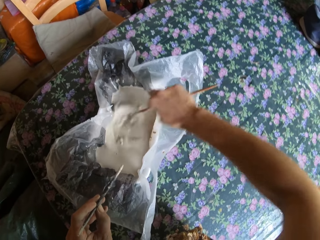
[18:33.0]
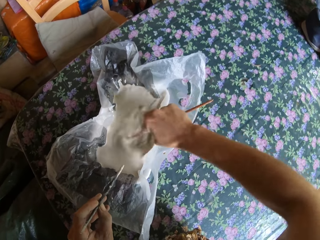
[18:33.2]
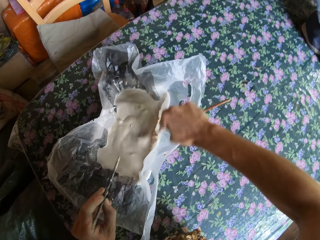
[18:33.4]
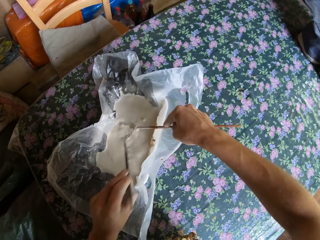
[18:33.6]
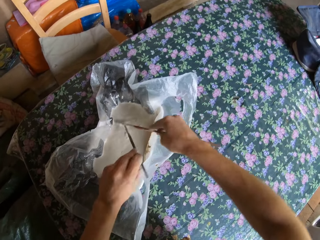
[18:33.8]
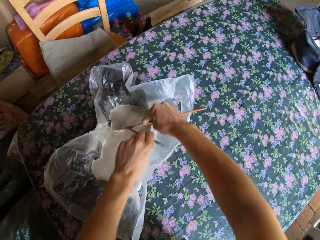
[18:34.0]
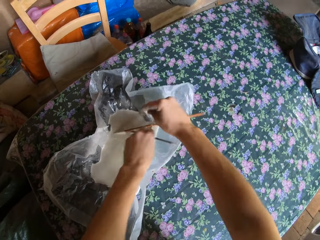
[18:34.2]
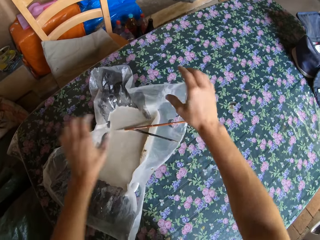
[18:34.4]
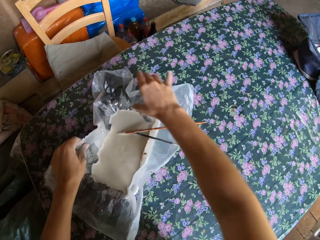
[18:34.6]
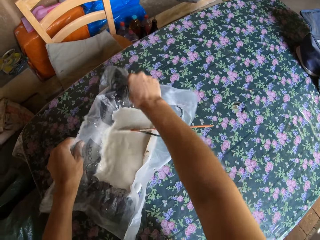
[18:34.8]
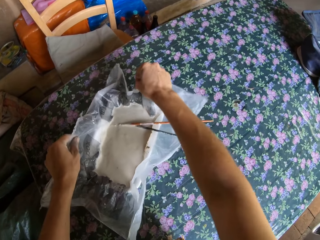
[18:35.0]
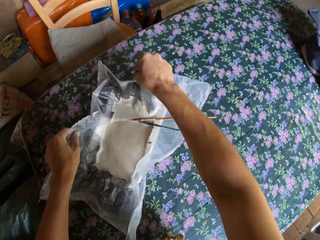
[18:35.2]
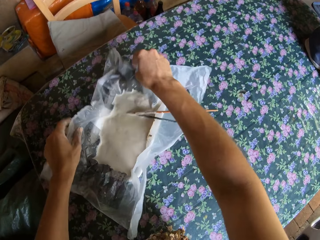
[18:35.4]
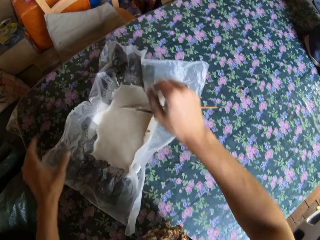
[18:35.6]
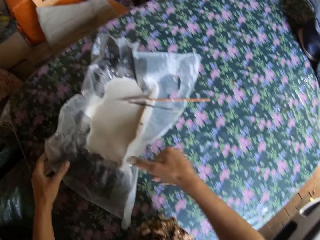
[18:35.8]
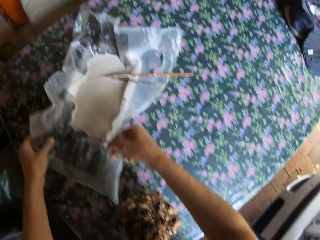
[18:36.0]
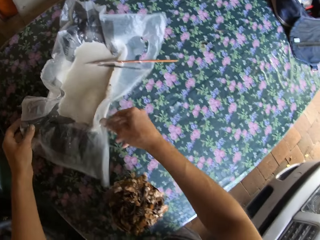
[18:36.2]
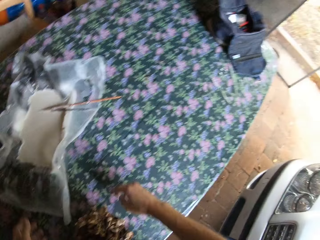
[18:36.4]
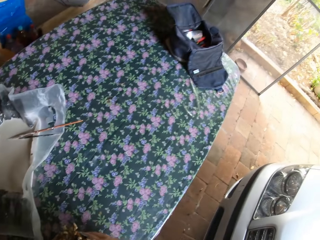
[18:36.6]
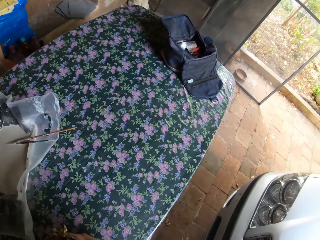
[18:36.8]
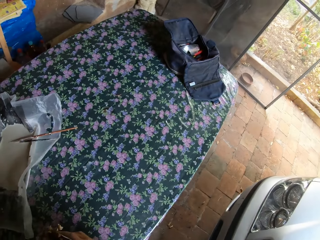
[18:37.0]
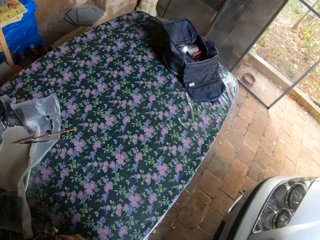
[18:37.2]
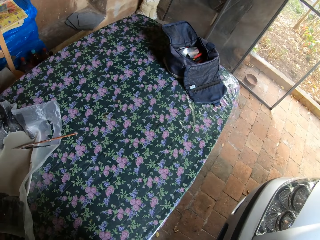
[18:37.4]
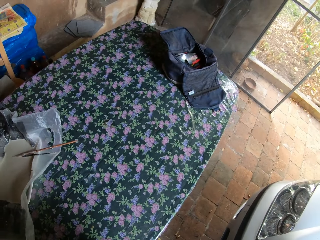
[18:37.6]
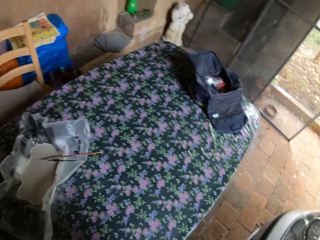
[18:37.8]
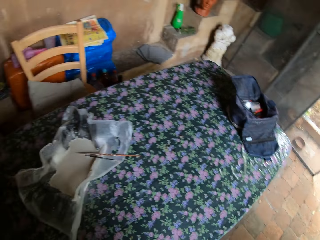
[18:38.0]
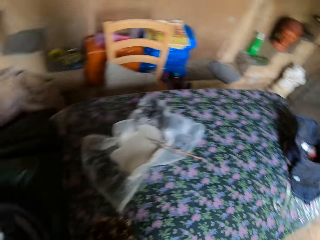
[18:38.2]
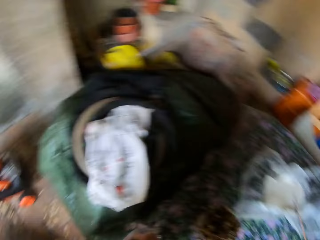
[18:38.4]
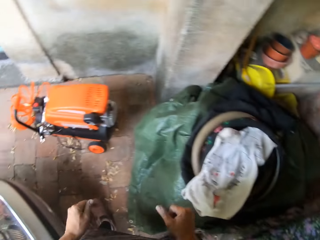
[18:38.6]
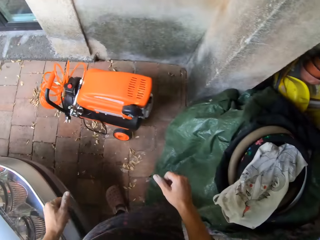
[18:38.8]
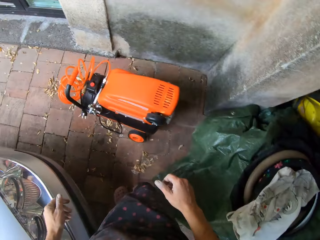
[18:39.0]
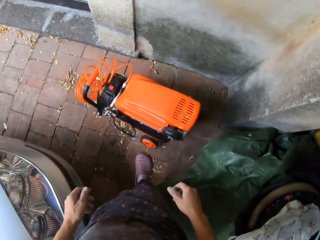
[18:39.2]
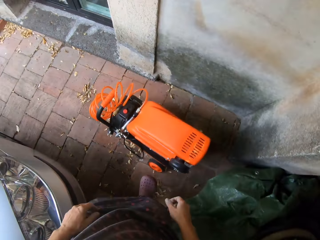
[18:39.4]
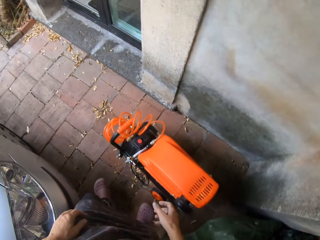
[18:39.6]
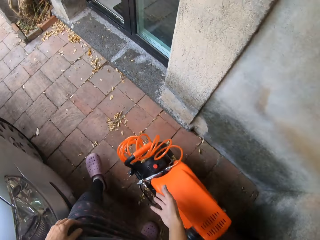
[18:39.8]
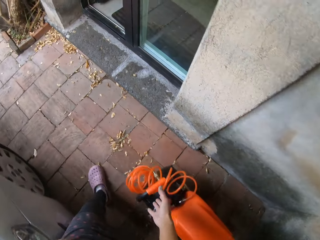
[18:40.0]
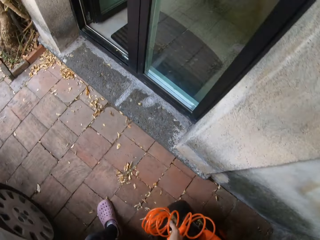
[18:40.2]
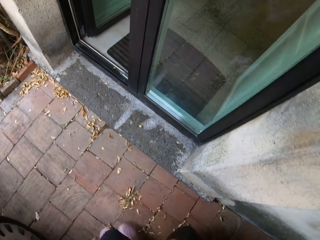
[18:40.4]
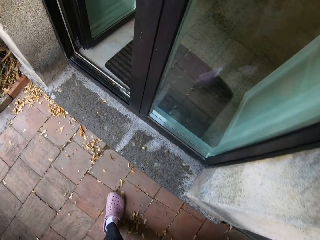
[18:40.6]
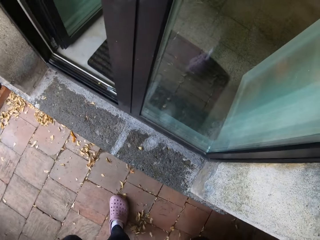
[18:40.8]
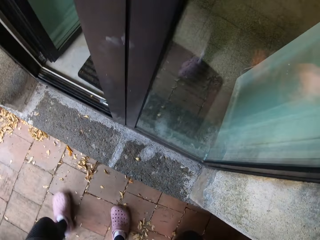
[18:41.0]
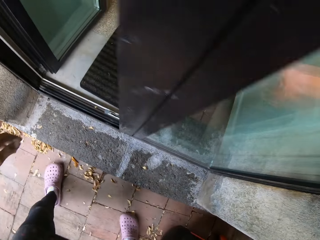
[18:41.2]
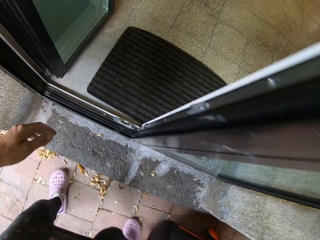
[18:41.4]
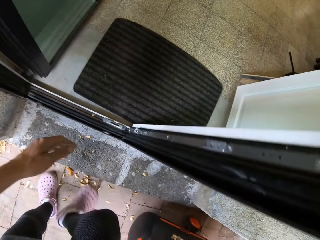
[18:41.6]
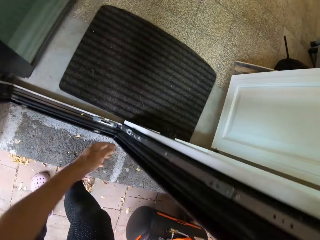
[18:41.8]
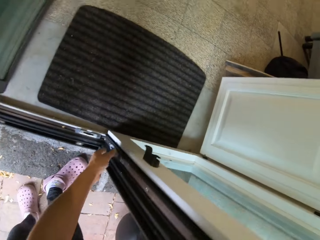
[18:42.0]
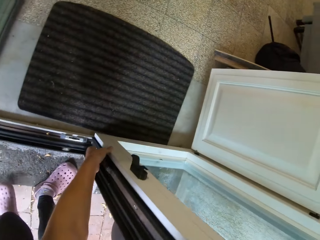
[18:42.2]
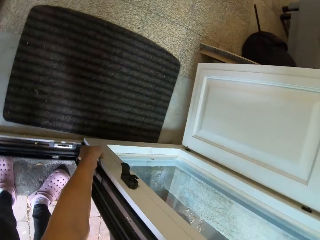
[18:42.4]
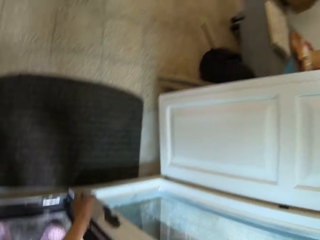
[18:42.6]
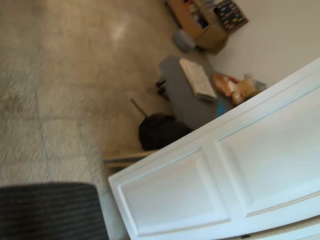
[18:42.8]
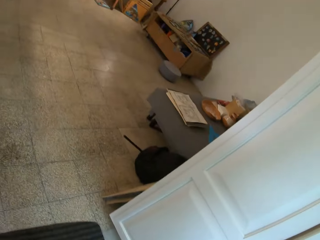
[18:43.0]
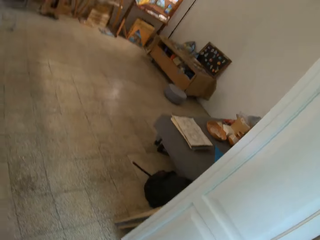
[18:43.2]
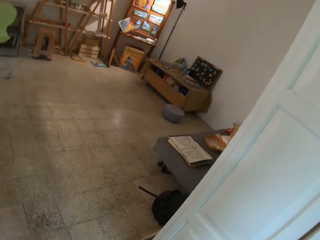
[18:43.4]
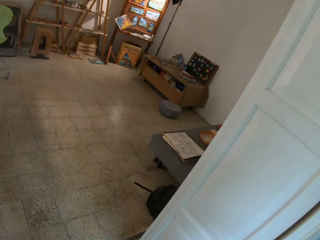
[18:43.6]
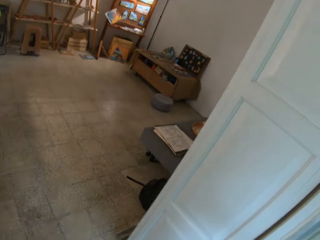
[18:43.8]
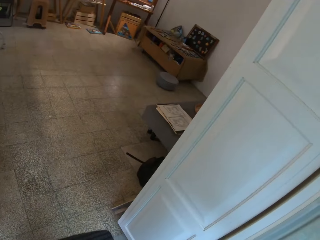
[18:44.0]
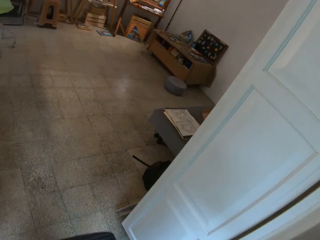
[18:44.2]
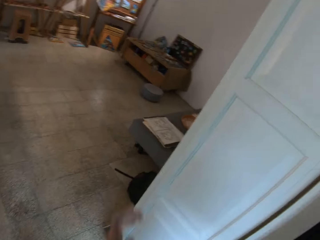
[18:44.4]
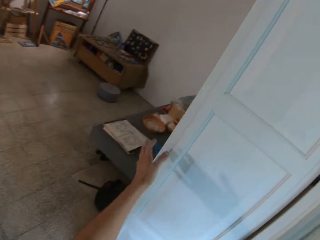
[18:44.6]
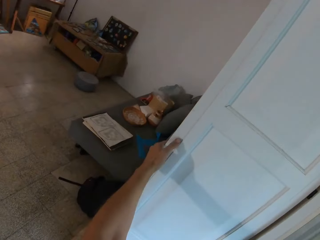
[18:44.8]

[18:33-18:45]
The camera wearer drops the sticks in the container with his left hand. He drops the sticks in the container with his right hand. He adjusts the container with both hands. He adjusts the clear plastic paper with paint. He looks around, turns around and walks on the pavement. He drags the air compressor on the floor with his right hand. He holds the painting machine. He walks on the pavement. He touches a door with his left hand. He opens the door. He looks around.

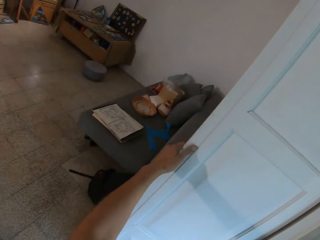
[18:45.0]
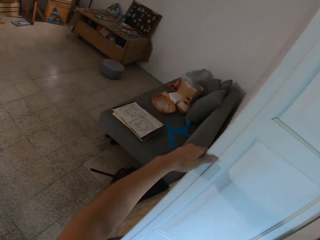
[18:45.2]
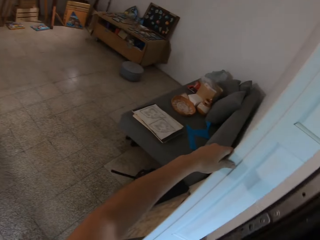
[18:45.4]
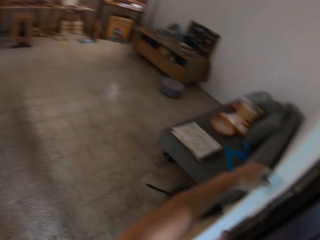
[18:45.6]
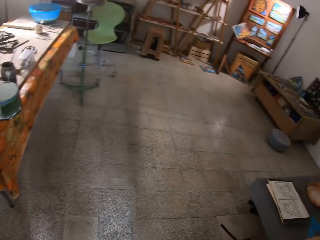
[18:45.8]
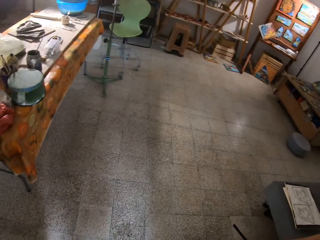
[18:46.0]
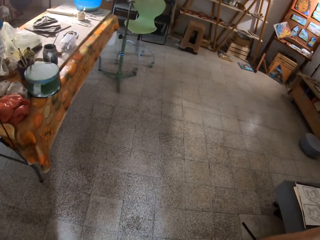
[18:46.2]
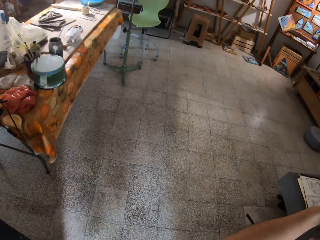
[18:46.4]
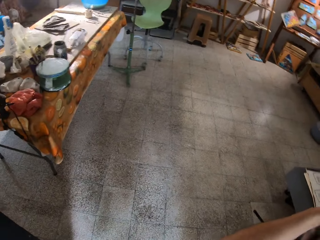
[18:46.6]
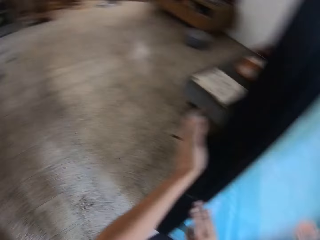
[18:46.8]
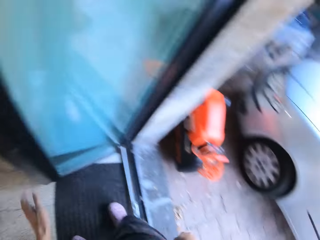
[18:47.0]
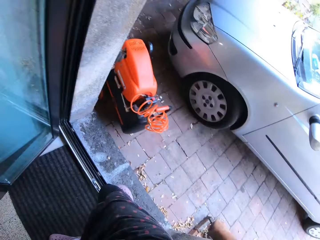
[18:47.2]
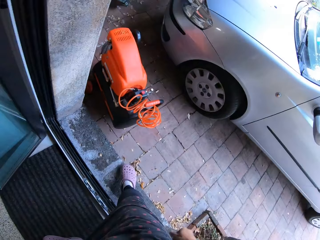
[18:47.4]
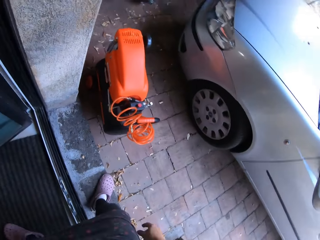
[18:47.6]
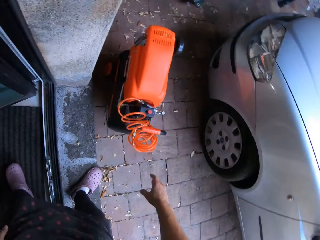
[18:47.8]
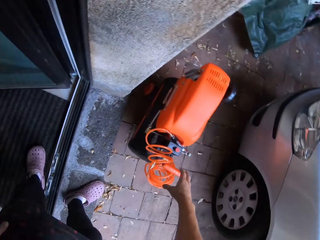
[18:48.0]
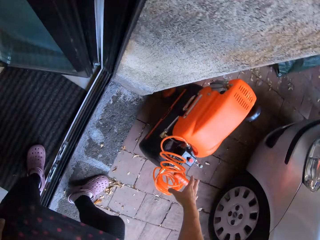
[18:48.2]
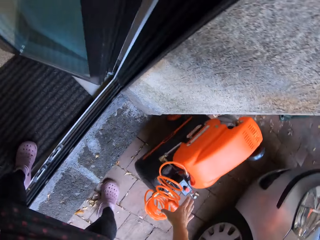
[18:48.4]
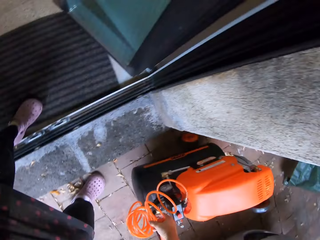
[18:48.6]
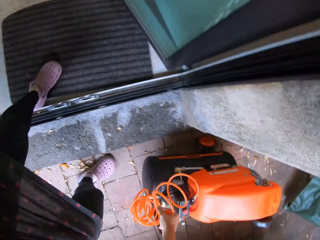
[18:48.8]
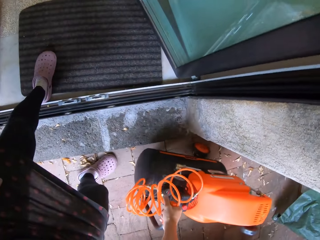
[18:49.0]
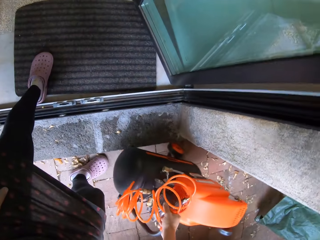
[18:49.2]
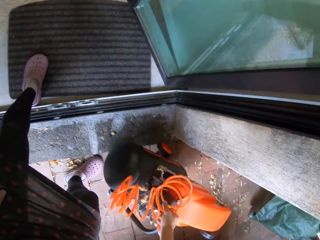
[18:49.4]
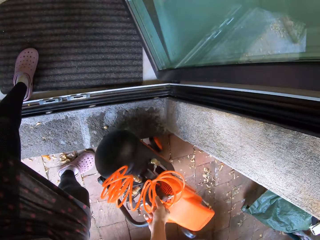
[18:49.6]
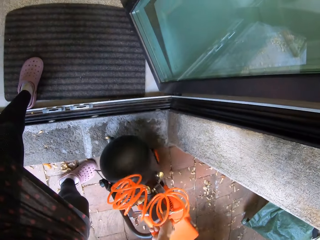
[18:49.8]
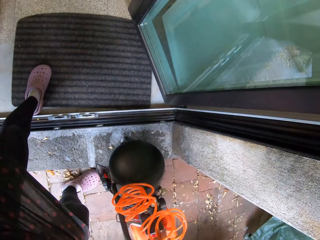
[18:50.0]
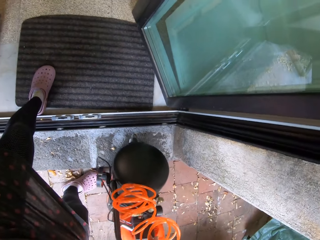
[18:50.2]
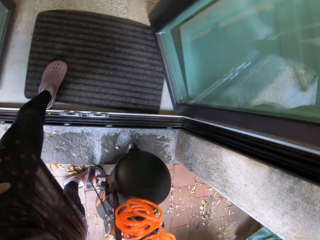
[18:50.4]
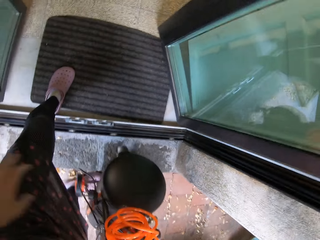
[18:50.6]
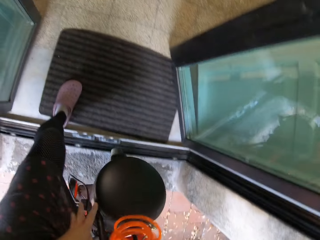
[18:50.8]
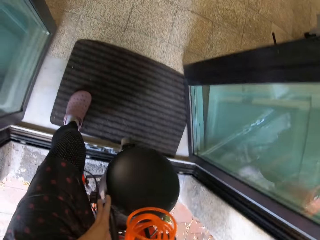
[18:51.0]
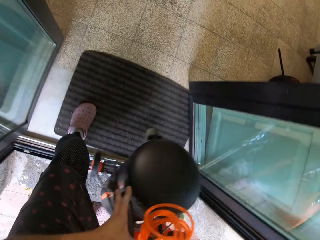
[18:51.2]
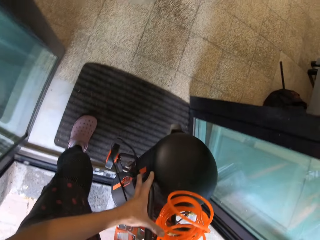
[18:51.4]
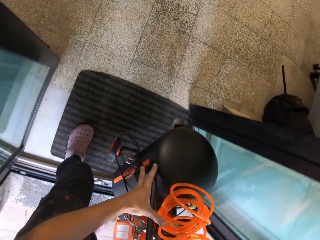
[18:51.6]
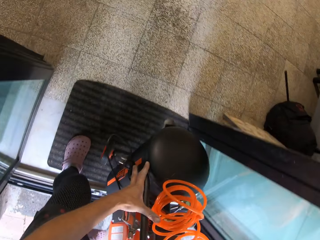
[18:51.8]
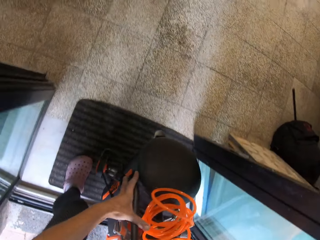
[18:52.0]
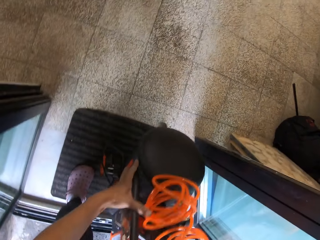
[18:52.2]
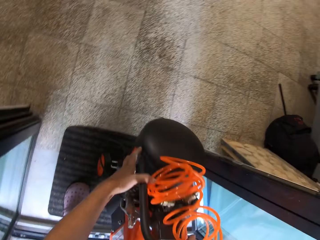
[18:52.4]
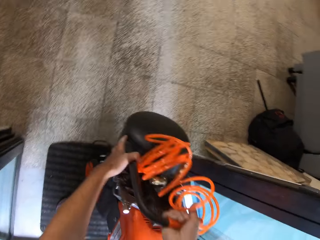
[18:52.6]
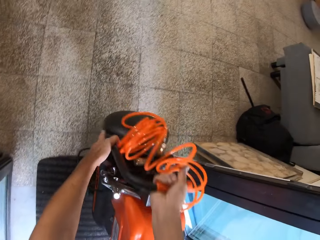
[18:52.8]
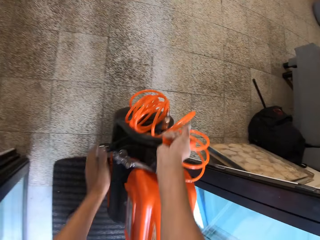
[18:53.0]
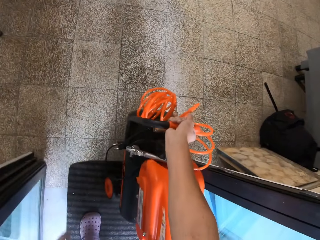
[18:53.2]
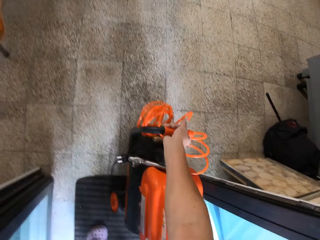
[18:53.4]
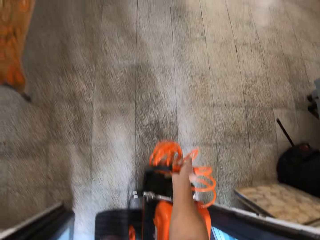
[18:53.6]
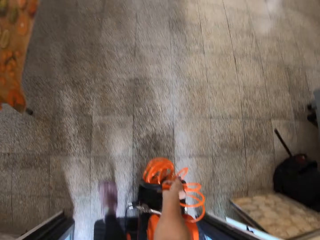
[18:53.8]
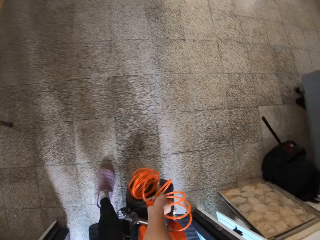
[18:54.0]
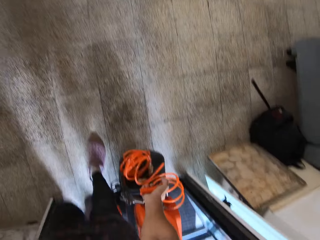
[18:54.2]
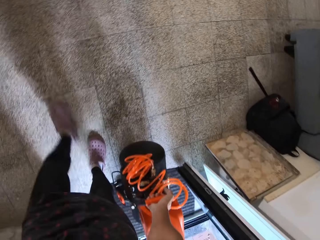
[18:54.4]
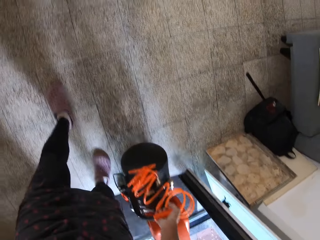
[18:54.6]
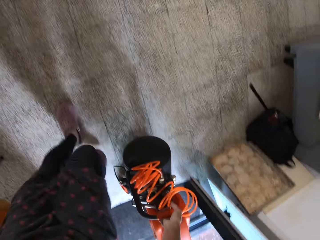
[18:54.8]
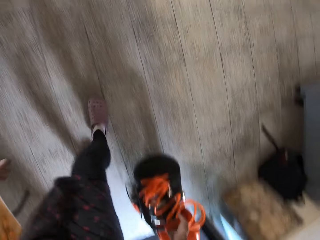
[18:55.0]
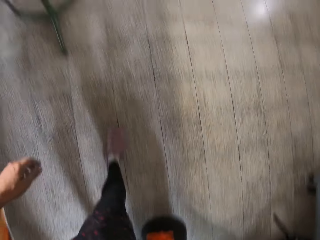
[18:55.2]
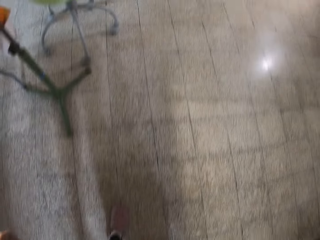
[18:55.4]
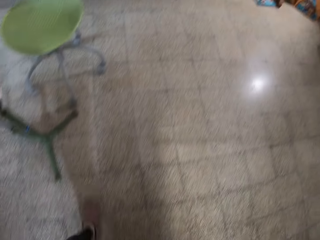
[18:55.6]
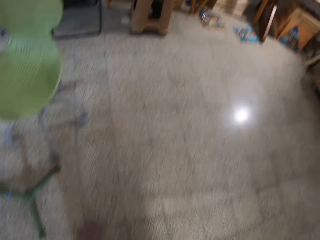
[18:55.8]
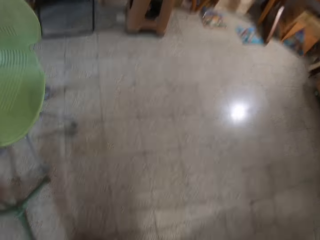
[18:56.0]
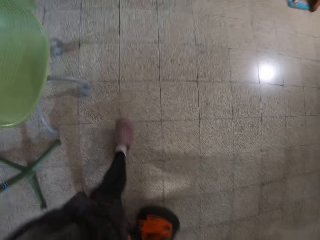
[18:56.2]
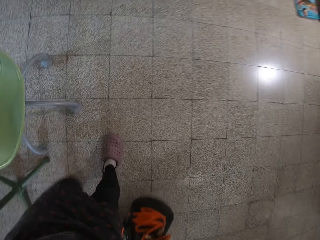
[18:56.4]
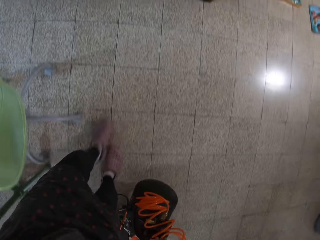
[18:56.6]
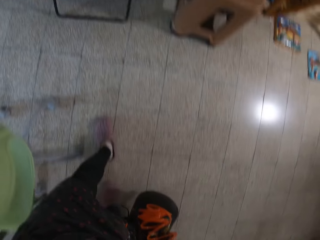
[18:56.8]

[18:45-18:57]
The camera wearer touches the wall with his left hand. He opens the door, looks around and turns around. He picks up the air compressor from the floor with his right hand. He moves the painting machine. He carries the painting machine. He holds the air compressor with both hands. He drops the air compressor on the floor with both hands. He walks through the door in the house. He drags the air compressor on the floor with his right hand.
